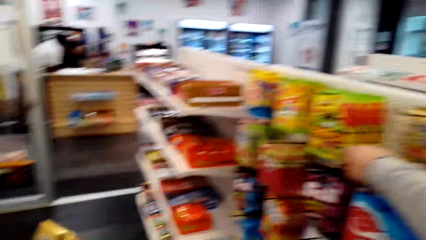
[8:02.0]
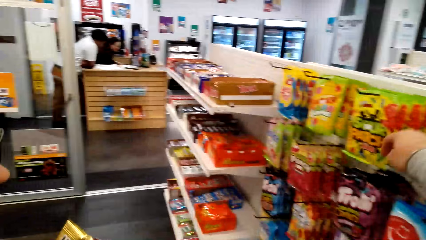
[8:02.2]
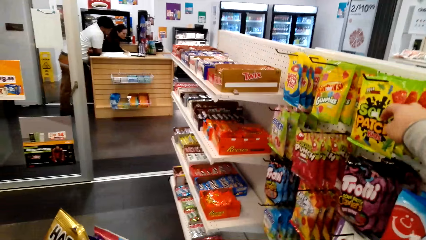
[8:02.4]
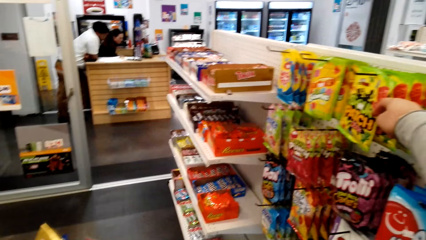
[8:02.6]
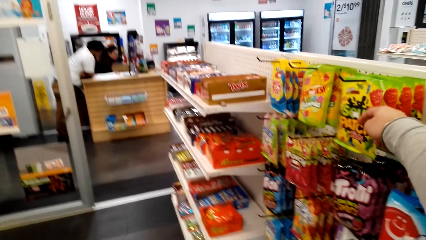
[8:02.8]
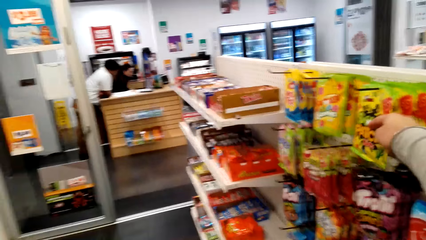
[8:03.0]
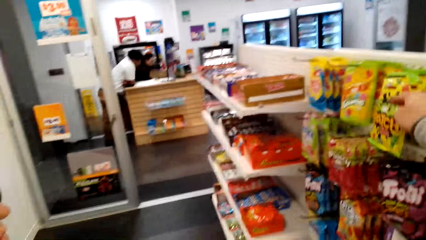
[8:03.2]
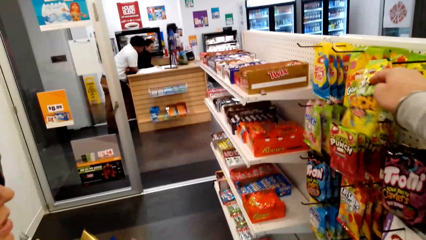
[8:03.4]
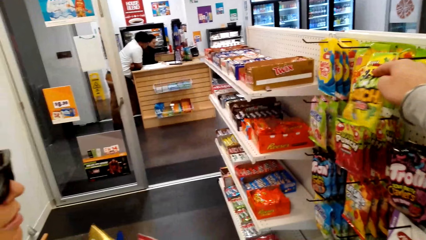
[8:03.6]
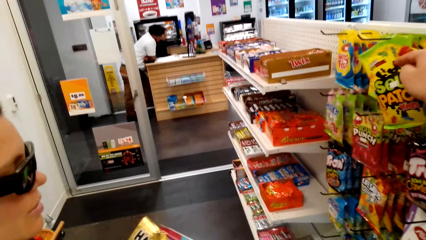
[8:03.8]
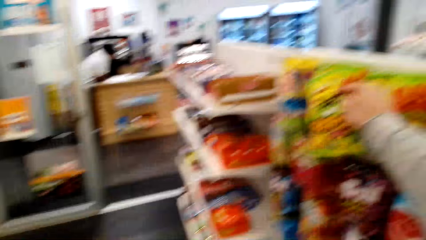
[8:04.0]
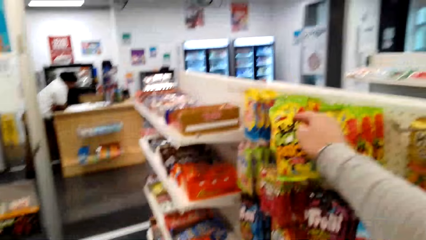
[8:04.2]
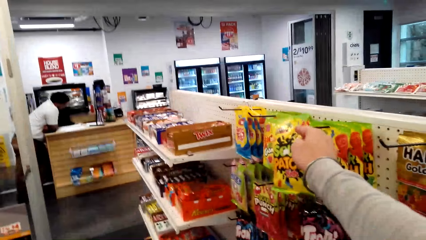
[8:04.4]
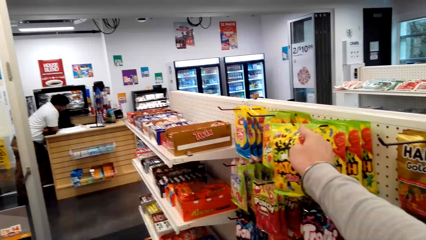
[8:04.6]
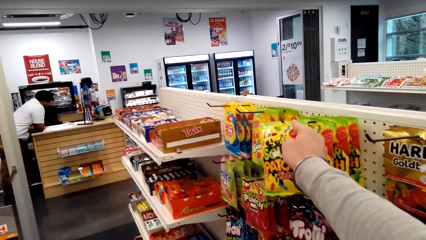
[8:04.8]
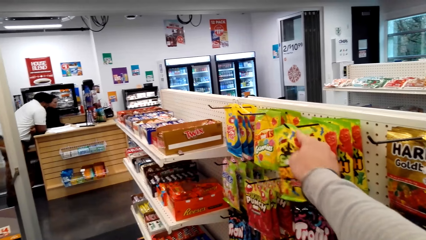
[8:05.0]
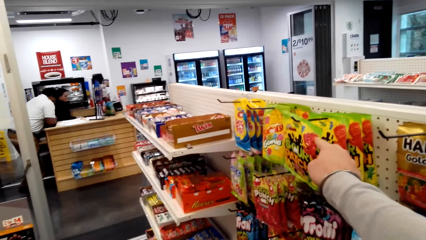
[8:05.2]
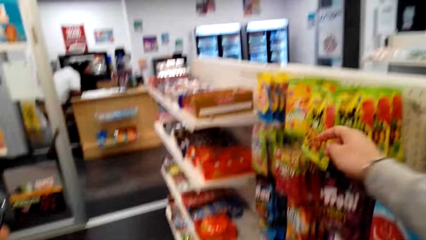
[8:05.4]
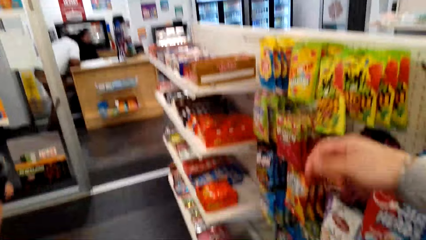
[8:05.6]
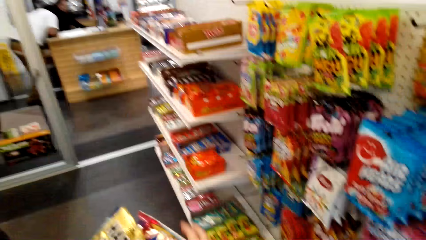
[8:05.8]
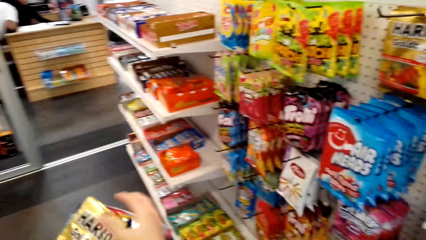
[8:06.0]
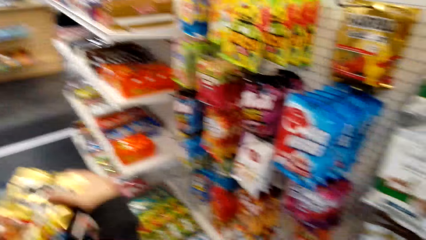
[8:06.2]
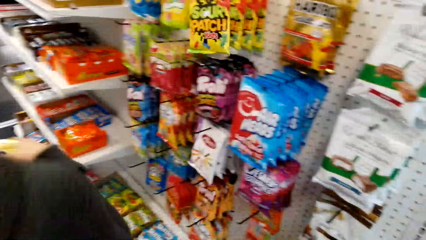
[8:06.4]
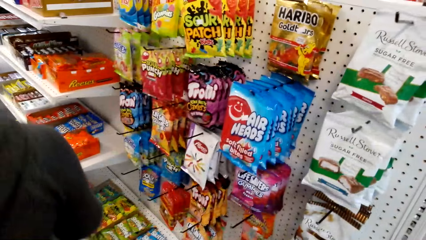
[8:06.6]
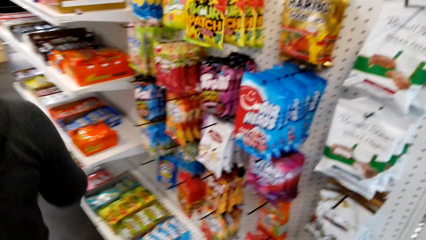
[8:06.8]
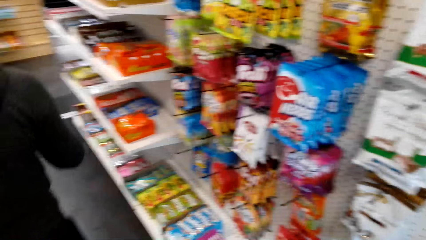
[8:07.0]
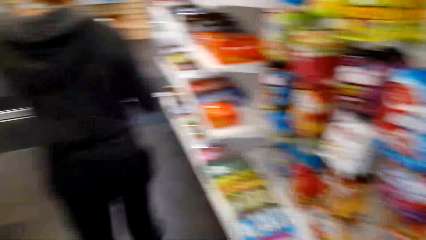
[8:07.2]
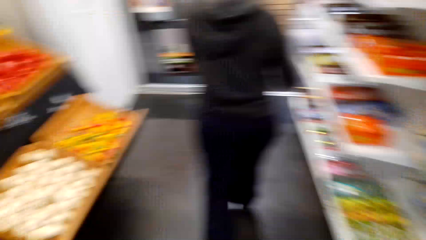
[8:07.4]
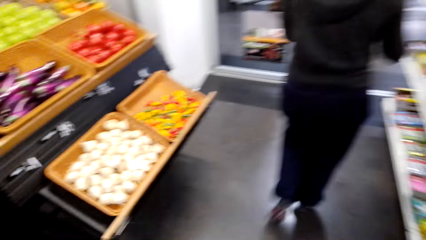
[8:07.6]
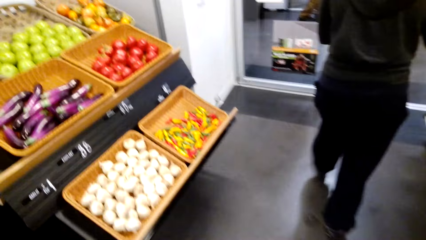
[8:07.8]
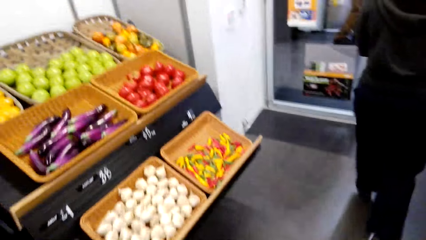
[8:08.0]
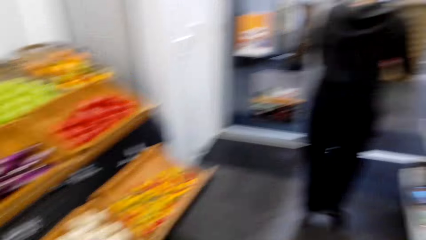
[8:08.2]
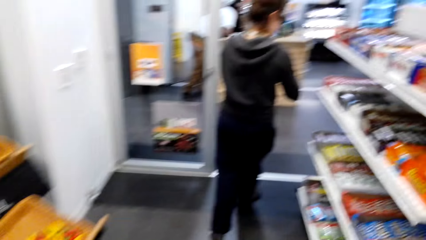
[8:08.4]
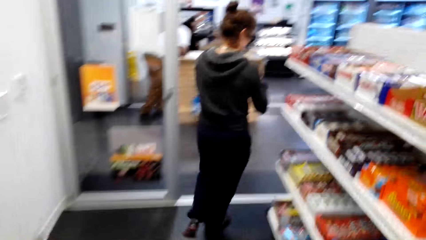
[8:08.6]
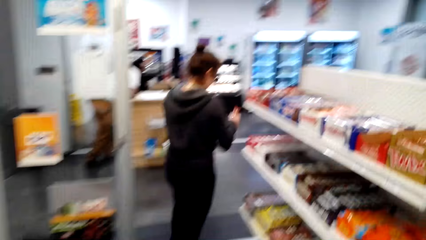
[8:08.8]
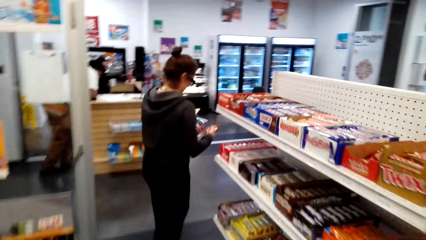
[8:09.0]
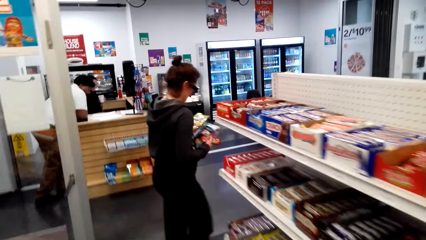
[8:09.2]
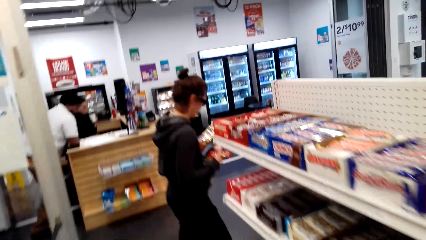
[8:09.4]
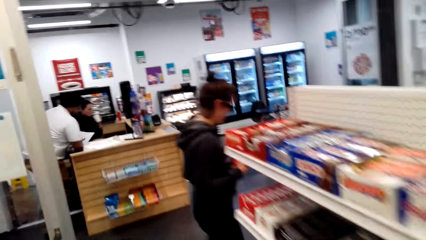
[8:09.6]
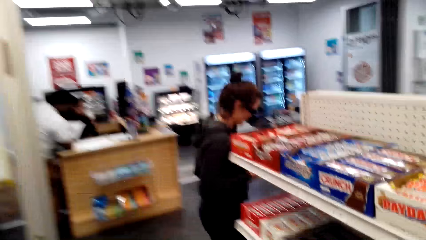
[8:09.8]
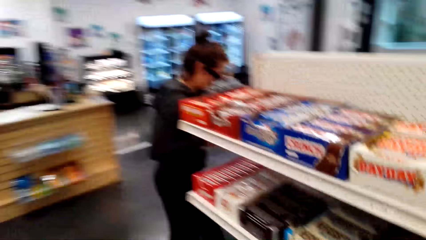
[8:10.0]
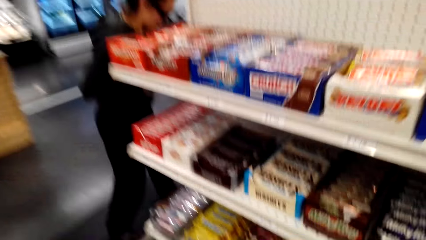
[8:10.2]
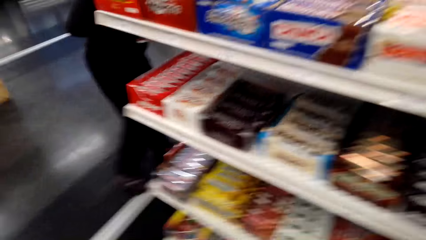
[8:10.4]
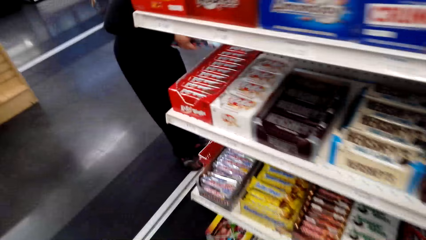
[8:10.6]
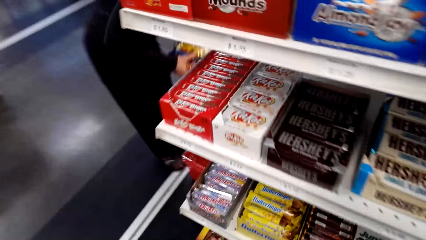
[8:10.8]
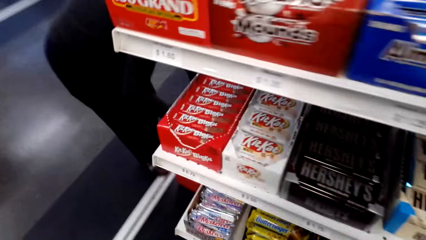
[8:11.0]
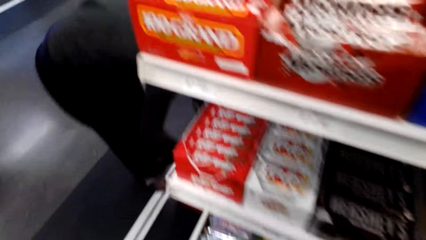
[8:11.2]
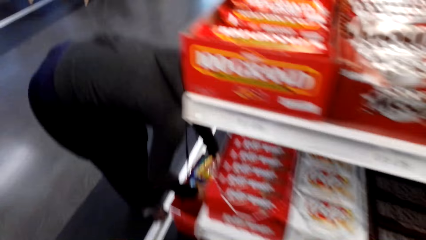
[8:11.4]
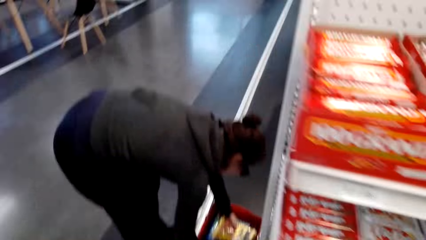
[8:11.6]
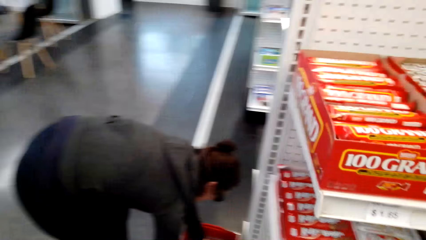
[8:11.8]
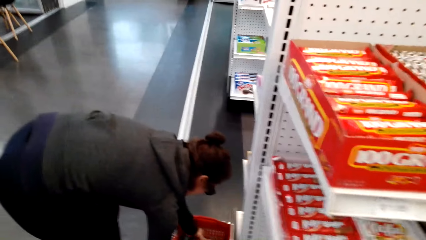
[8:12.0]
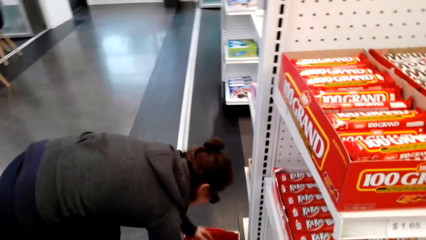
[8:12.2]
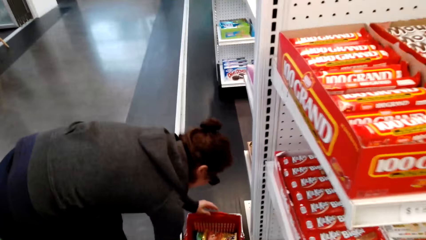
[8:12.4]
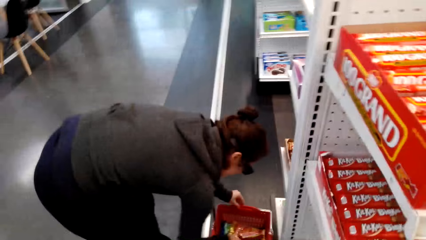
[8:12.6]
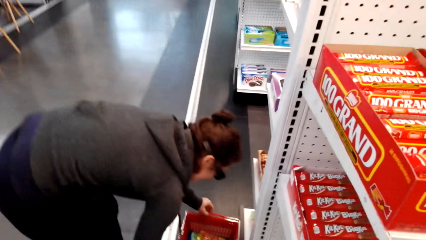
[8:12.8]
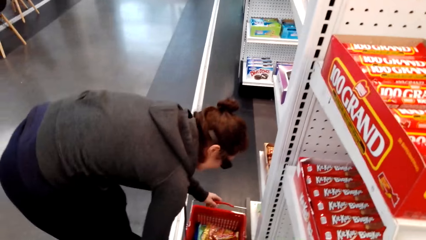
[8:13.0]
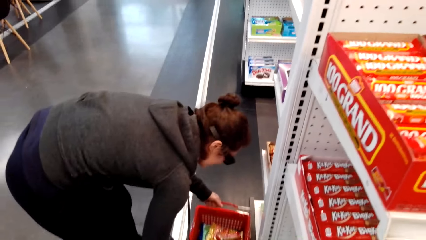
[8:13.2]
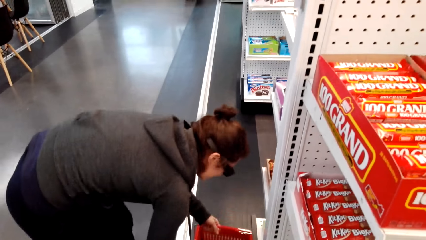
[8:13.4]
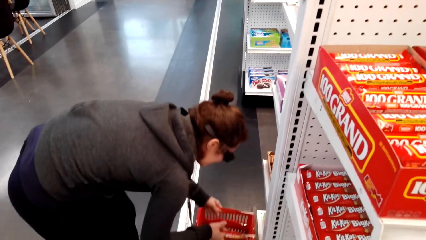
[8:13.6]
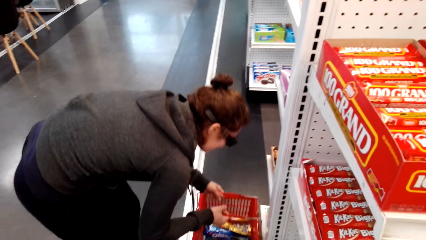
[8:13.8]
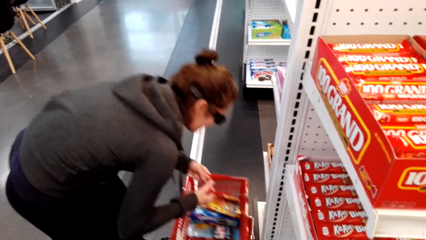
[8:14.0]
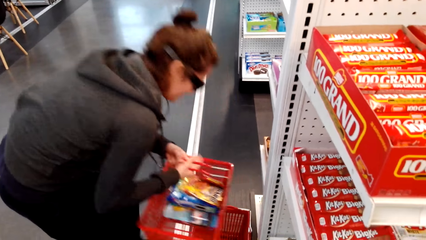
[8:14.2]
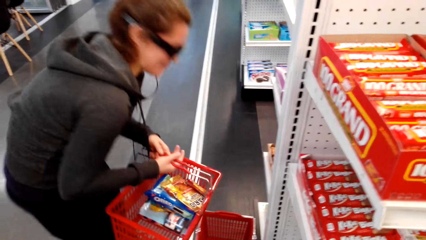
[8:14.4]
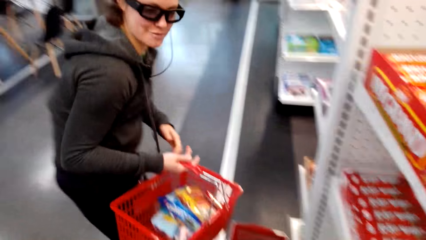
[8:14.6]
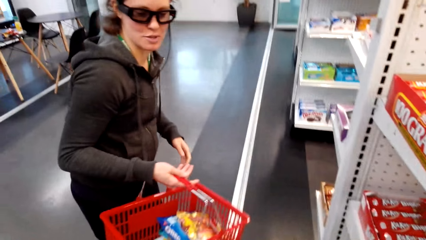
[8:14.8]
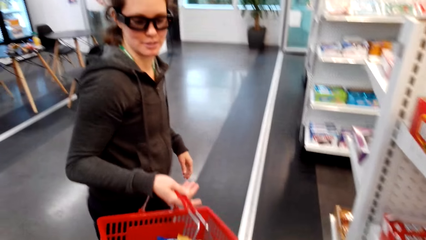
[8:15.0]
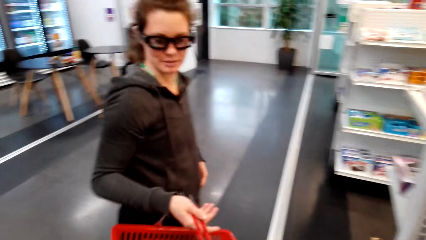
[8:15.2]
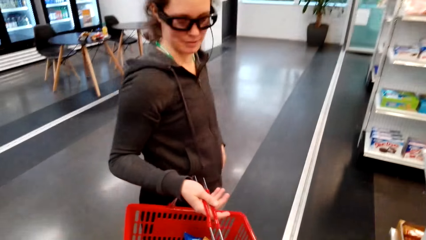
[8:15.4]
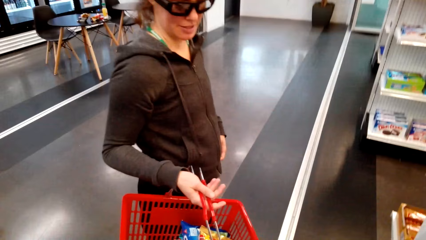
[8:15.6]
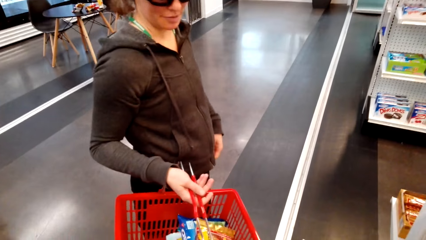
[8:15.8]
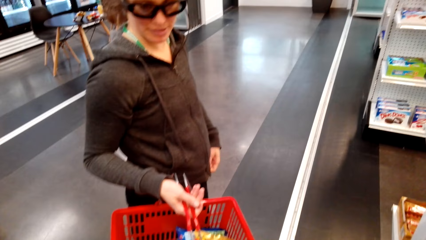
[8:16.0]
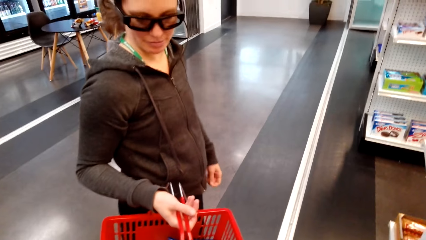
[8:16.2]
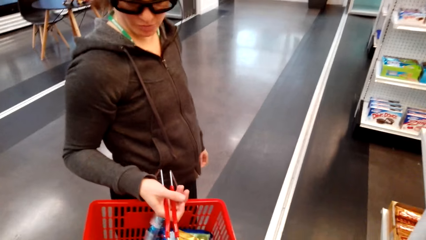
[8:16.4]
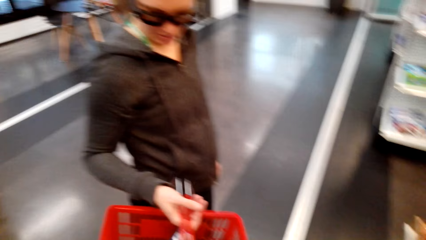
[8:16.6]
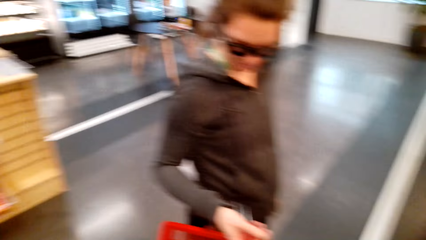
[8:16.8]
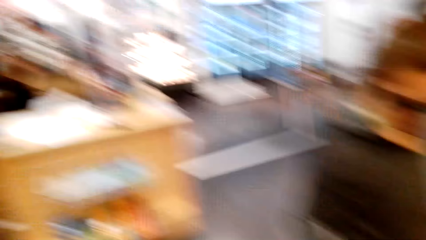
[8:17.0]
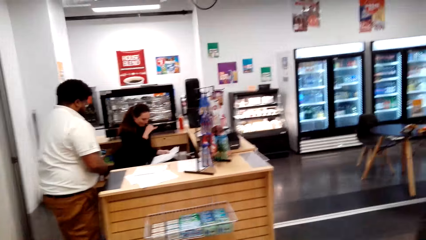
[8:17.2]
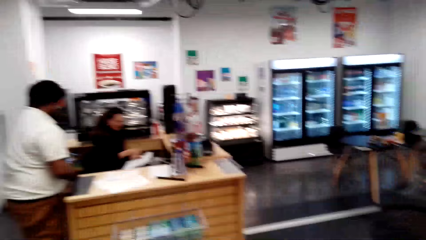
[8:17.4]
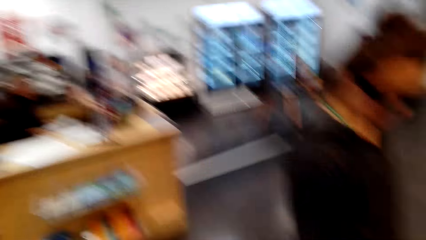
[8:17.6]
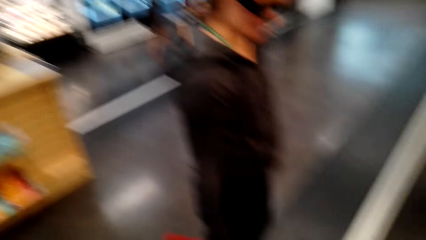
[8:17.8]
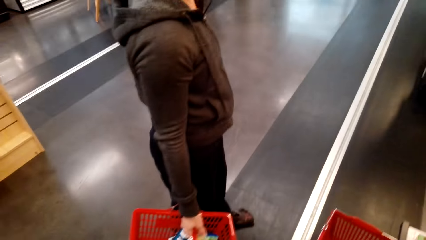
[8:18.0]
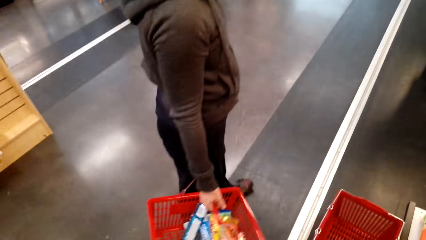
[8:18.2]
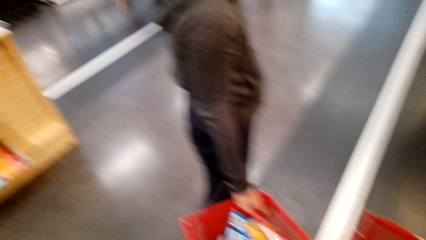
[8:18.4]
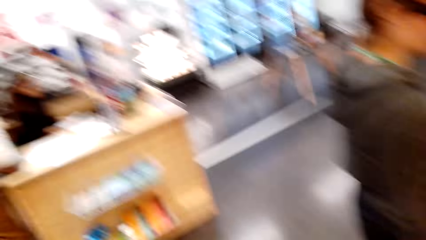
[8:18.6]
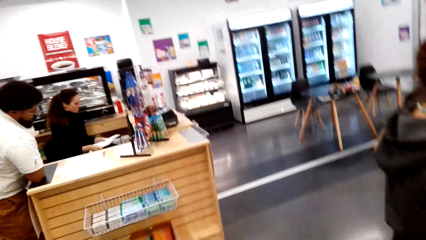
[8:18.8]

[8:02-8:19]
The camera wearer holds the snack. A woman holds sour punch. The woman walks. The woman puts the sour punch in the basket. The woman picks up the basket. The woman holds the baskets.
